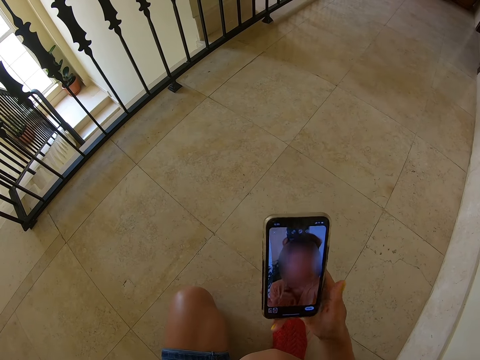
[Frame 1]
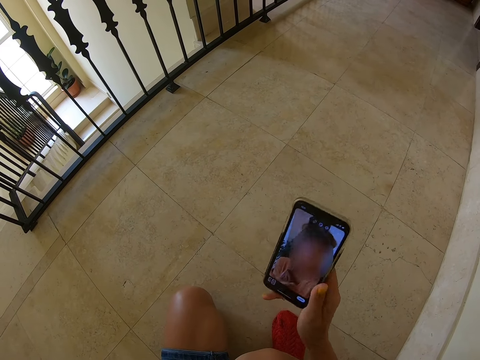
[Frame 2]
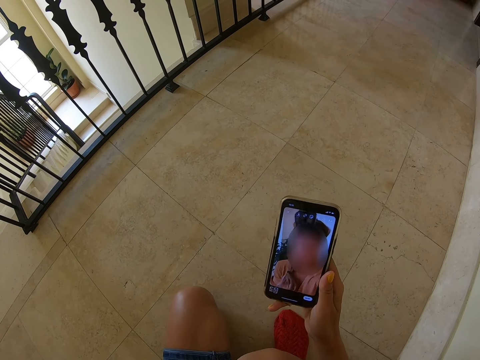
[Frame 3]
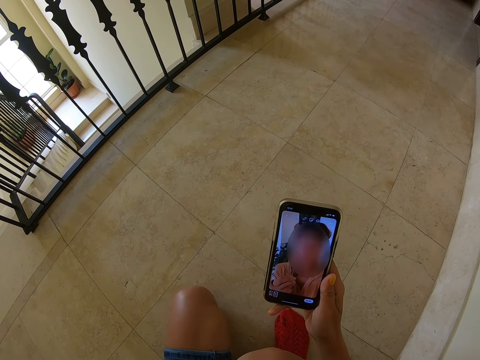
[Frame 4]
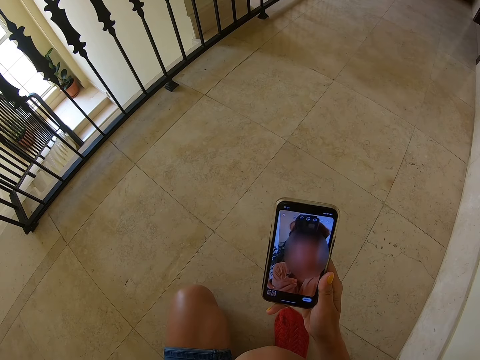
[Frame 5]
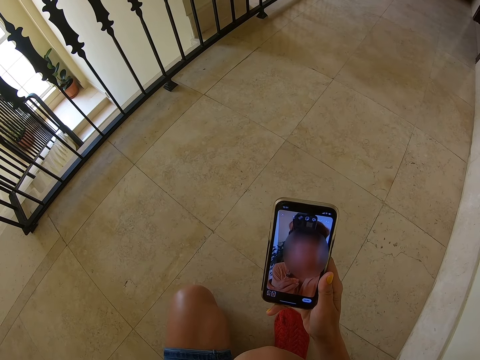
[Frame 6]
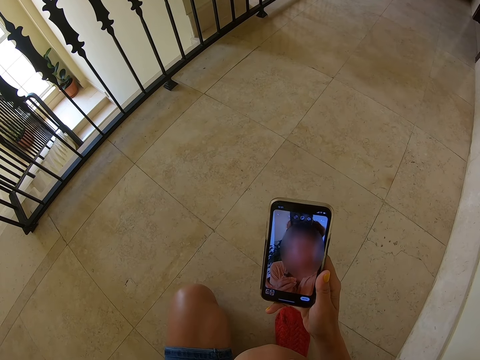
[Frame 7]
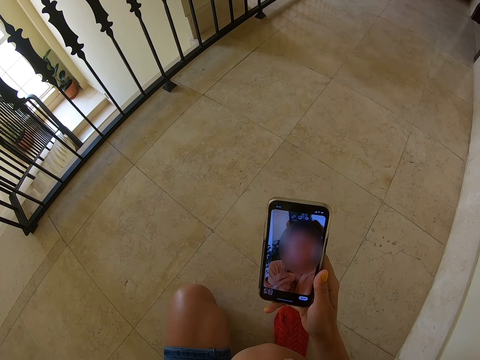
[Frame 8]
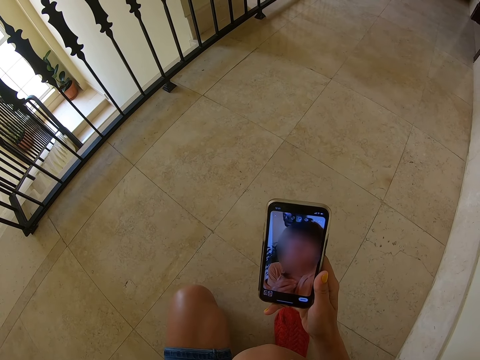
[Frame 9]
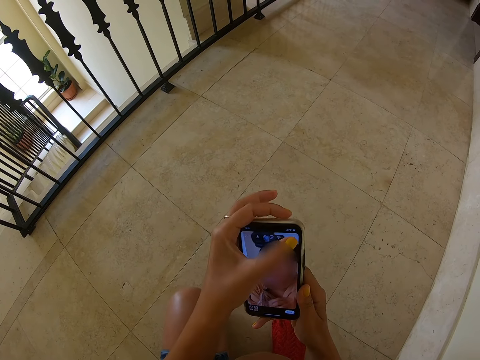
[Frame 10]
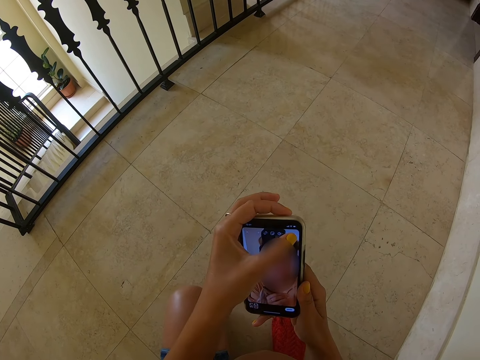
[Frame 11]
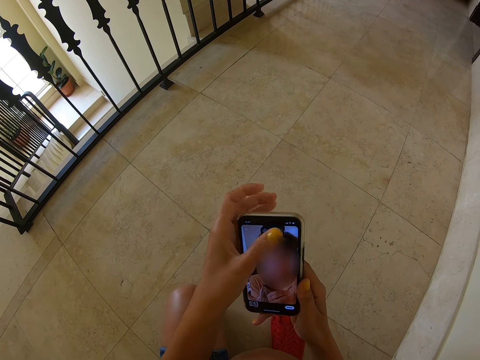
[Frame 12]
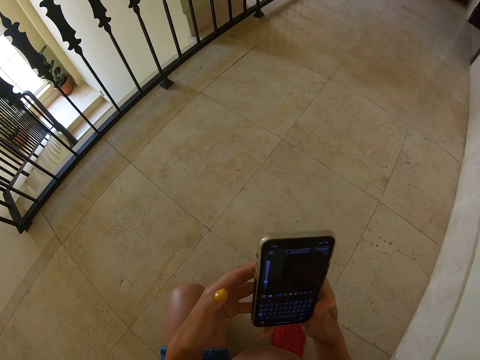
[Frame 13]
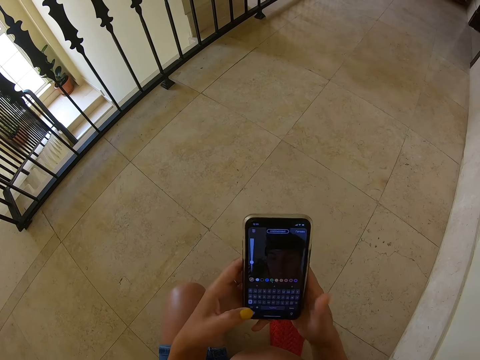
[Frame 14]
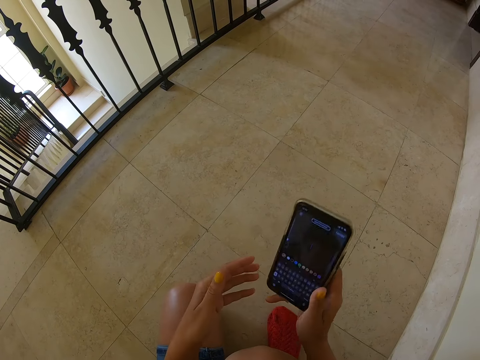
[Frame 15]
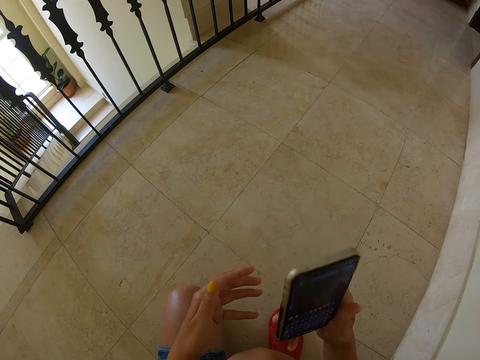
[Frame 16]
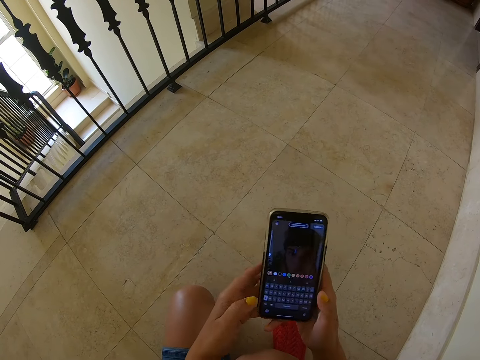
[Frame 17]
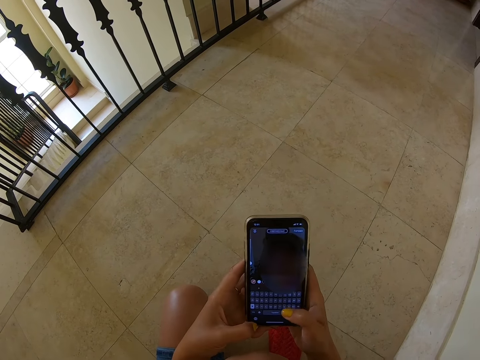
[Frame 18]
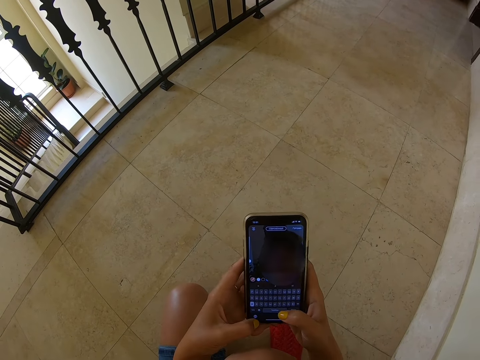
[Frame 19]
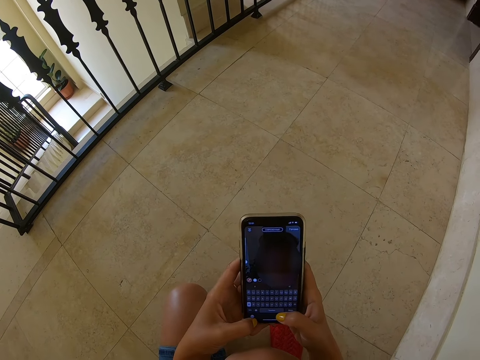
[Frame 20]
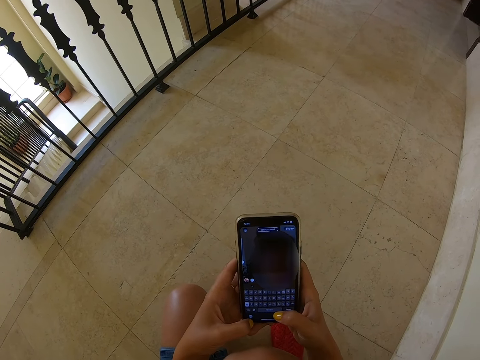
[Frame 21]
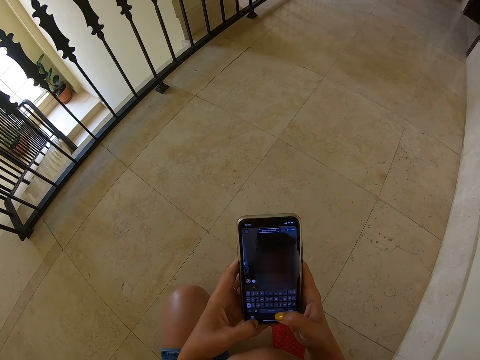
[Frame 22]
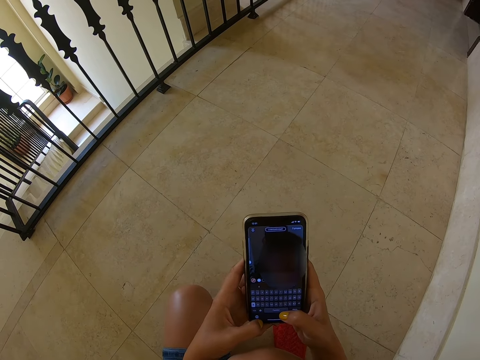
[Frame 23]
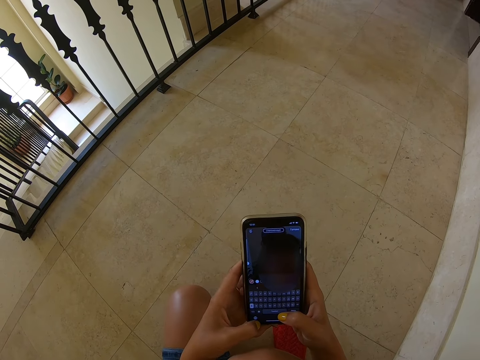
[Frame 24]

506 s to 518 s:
The camera wearer looks at the phone. They type on the phone.

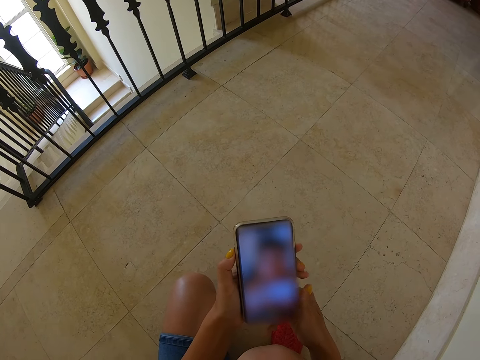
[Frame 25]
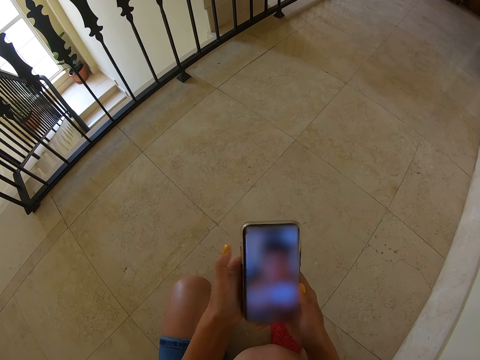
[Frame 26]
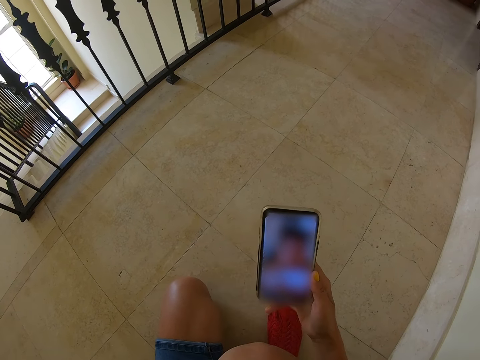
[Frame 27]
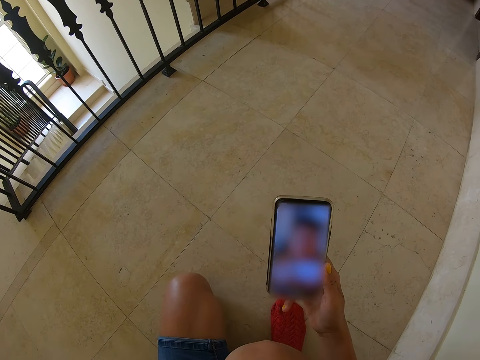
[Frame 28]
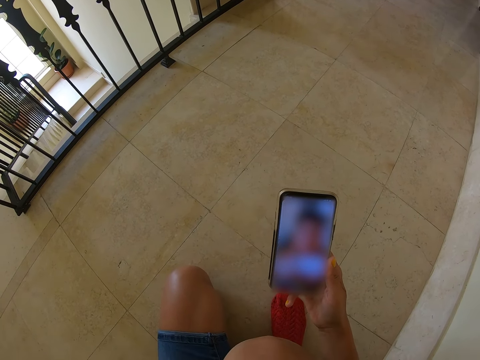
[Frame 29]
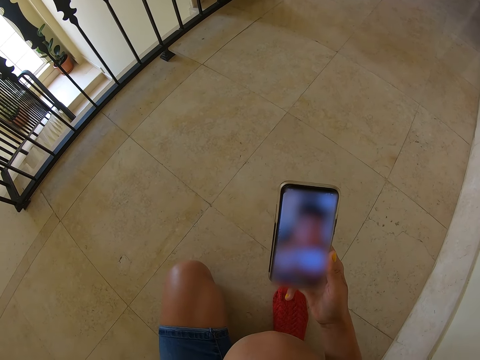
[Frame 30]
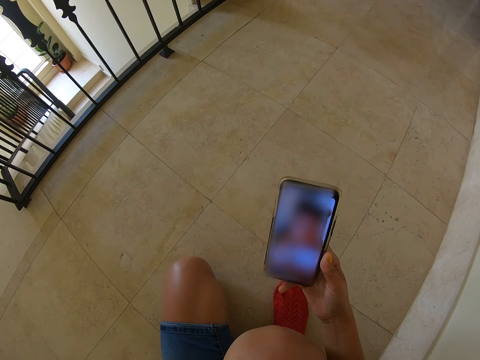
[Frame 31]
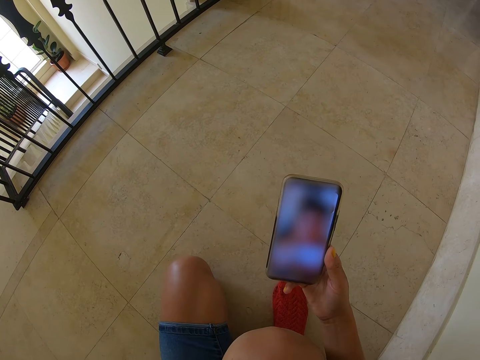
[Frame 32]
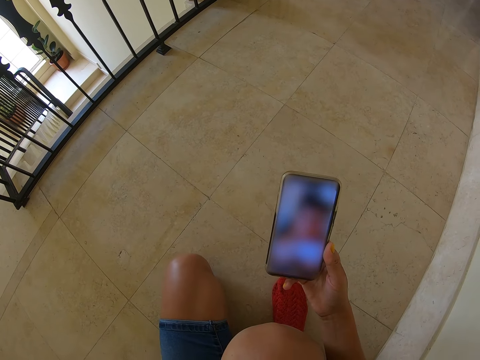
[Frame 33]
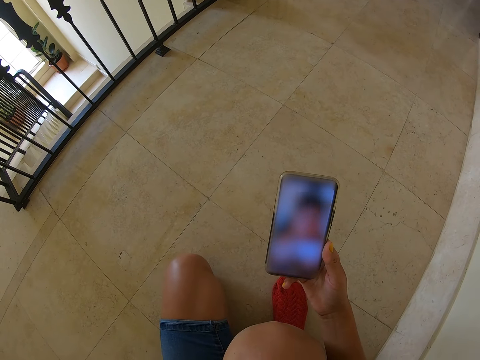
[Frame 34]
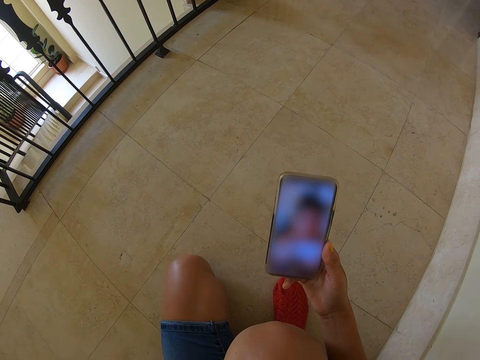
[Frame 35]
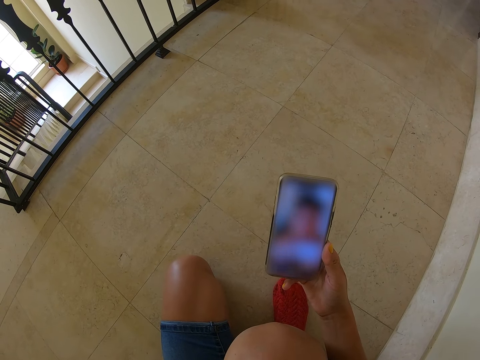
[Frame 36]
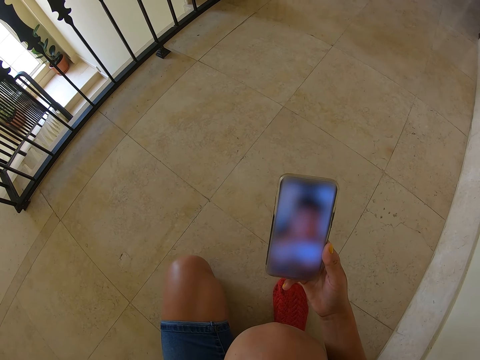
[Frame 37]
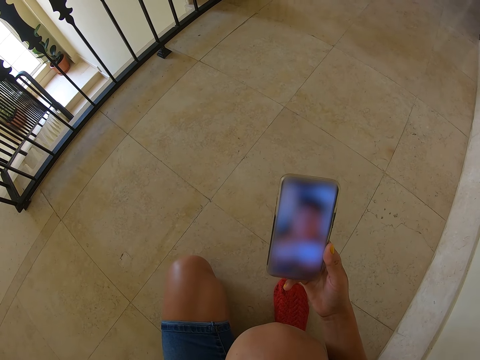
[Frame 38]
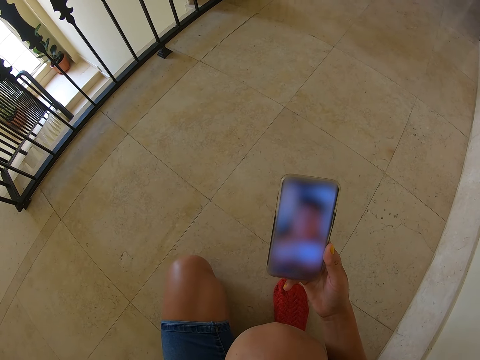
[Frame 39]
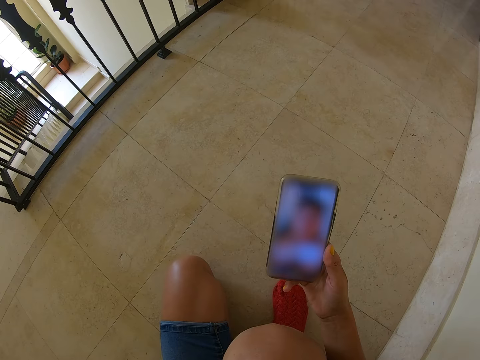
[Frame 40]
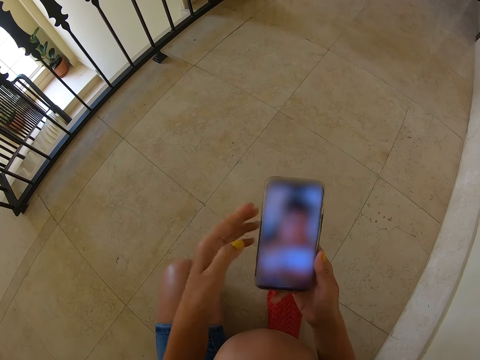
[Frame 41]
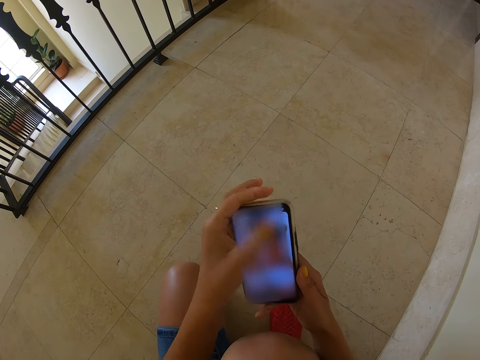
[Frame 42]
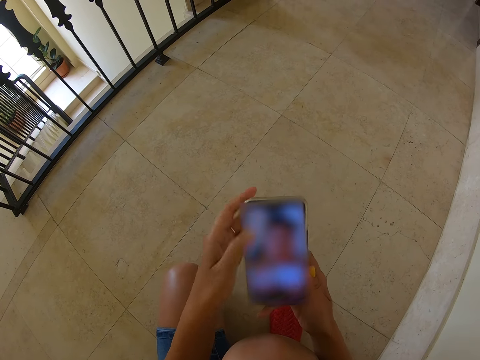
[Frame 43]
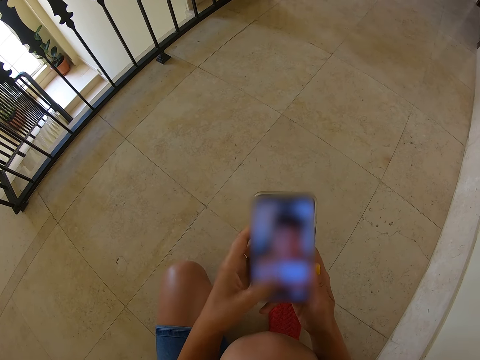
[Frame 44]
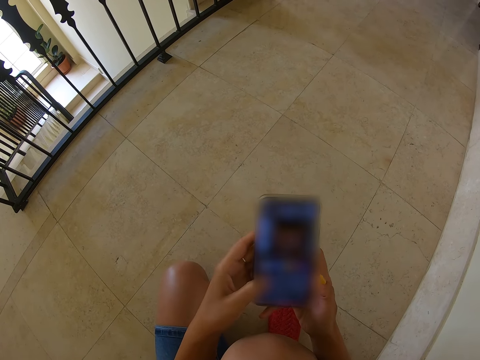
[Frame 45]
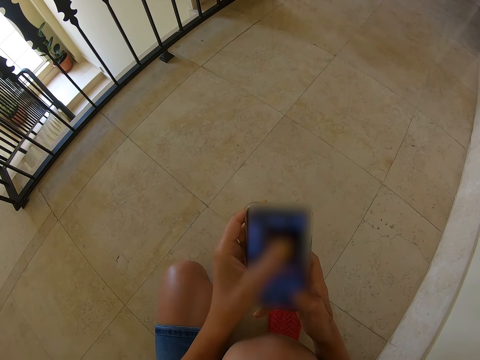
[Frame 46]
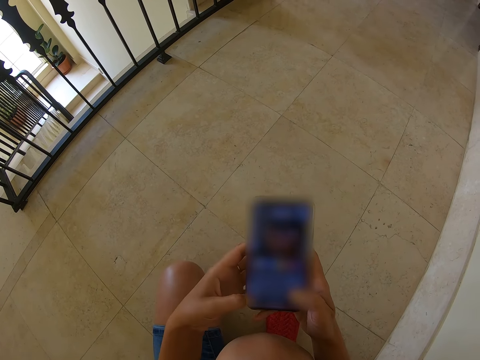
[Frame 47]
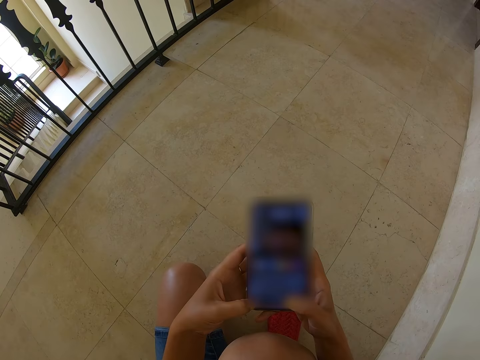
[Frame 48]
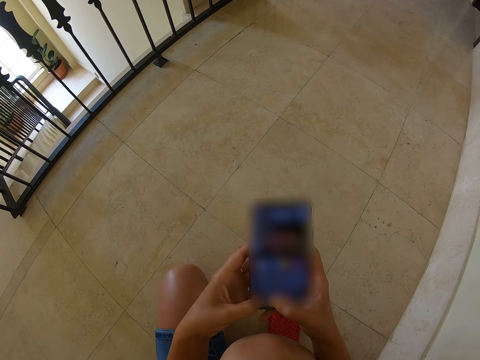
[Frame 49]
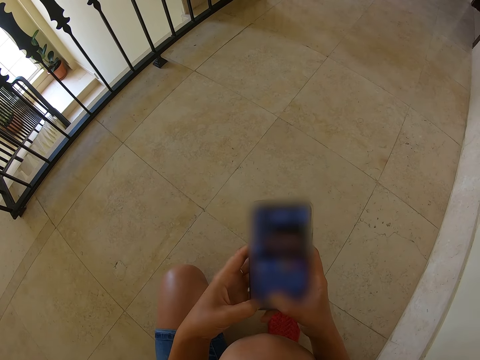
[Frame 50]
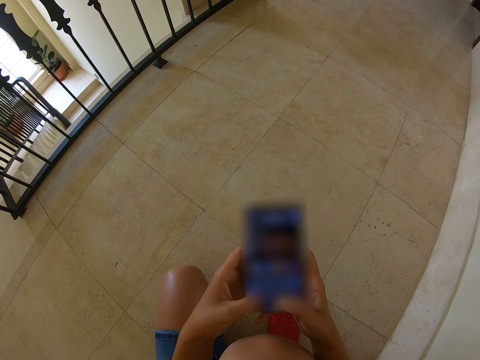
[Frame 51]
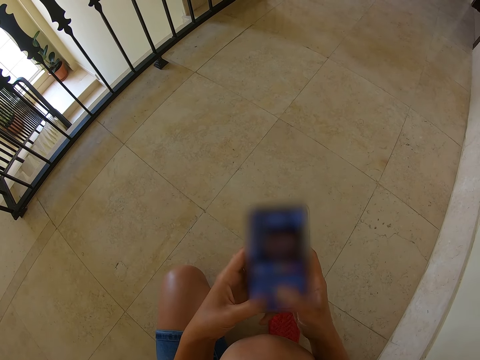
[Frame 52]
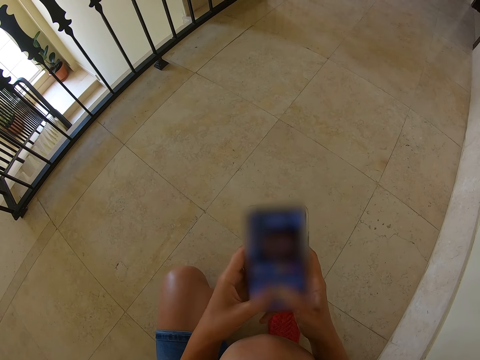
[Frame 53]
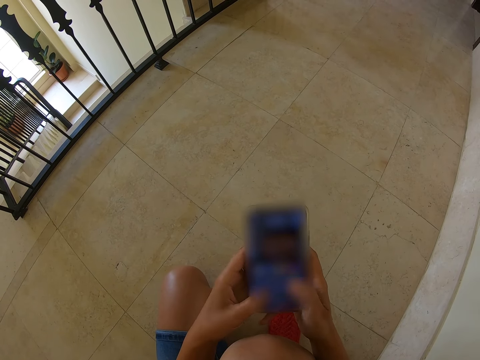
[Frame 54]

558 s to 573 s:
The camera wearer looks at the phone. They dial the phone.
